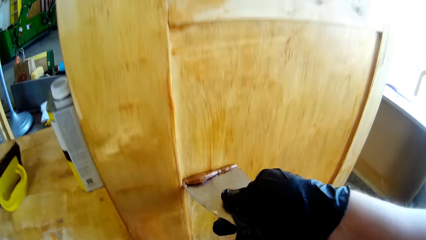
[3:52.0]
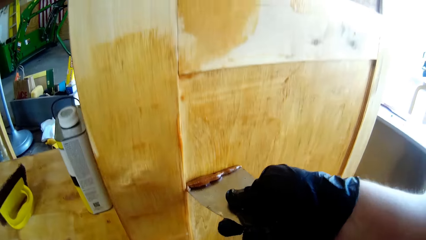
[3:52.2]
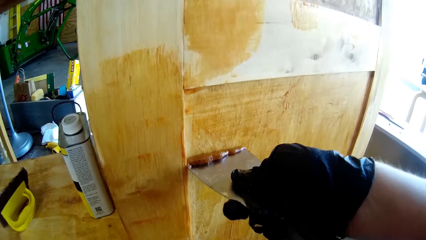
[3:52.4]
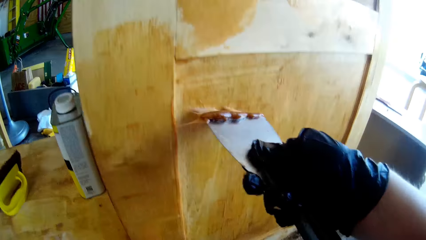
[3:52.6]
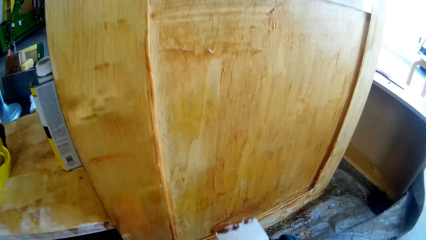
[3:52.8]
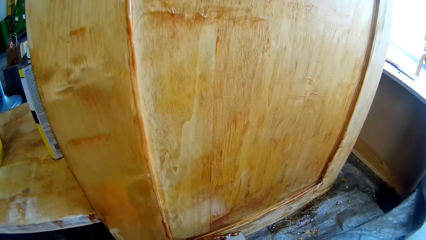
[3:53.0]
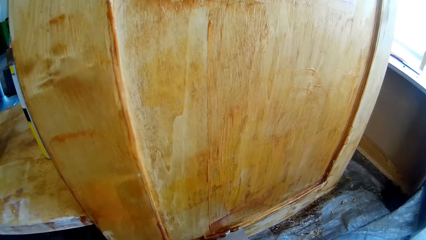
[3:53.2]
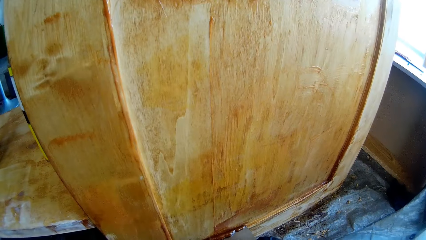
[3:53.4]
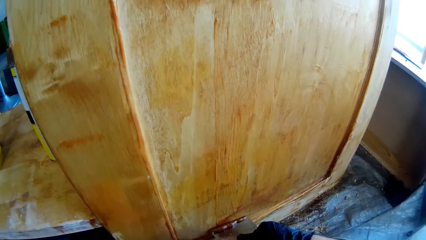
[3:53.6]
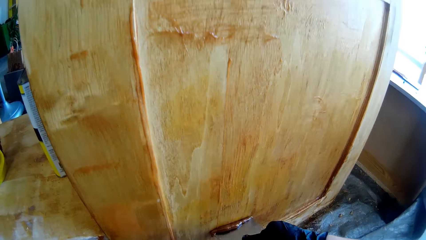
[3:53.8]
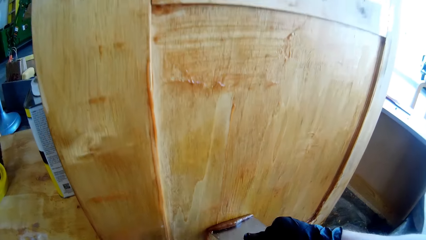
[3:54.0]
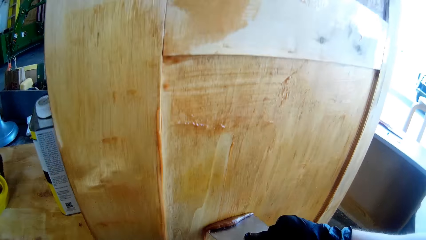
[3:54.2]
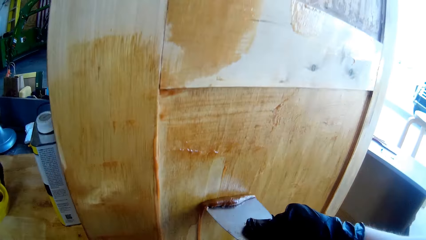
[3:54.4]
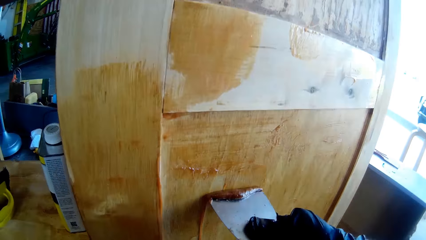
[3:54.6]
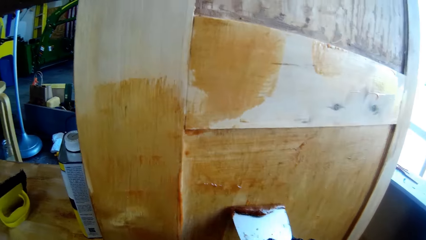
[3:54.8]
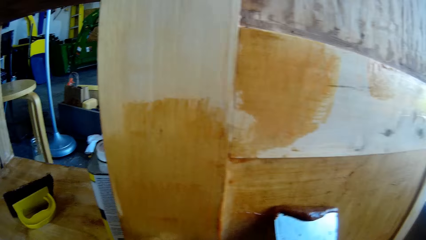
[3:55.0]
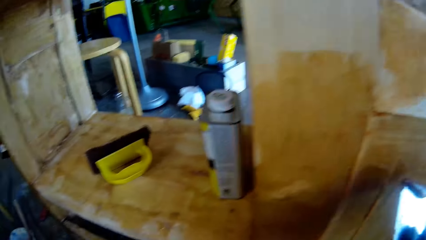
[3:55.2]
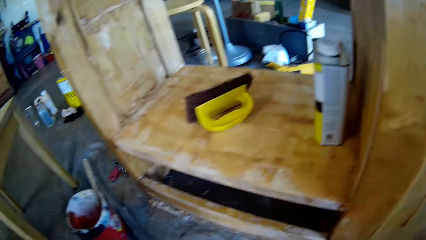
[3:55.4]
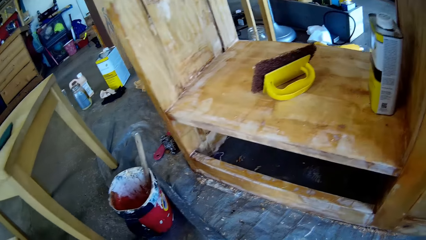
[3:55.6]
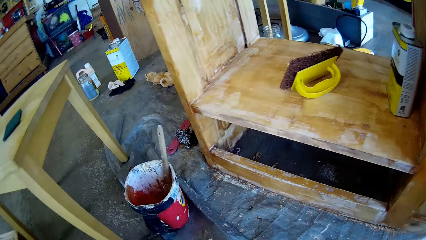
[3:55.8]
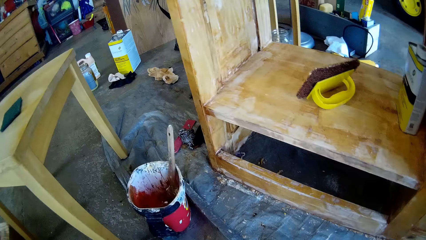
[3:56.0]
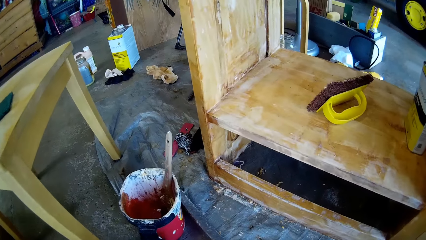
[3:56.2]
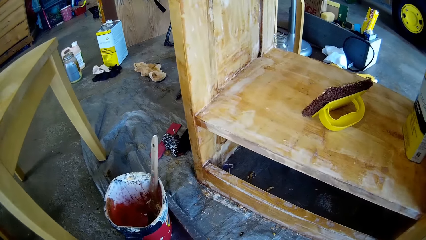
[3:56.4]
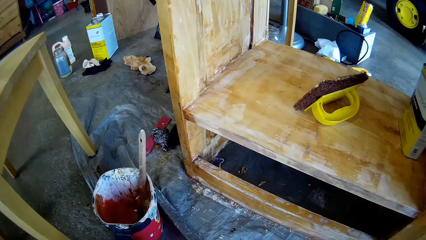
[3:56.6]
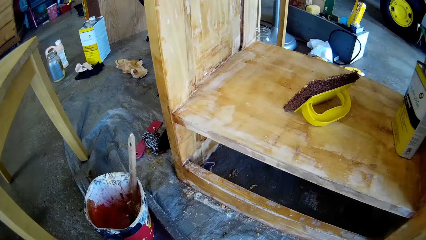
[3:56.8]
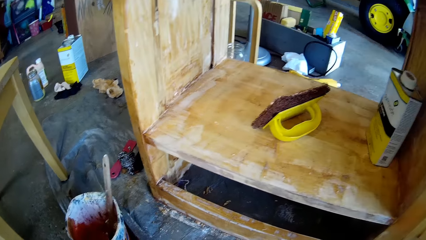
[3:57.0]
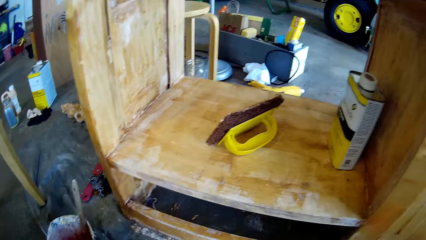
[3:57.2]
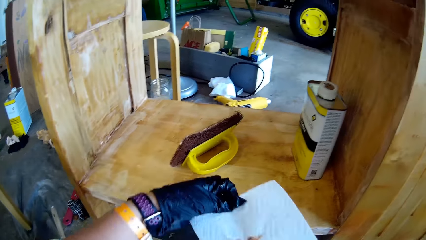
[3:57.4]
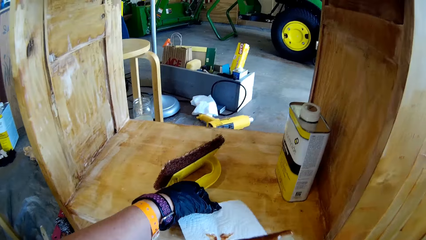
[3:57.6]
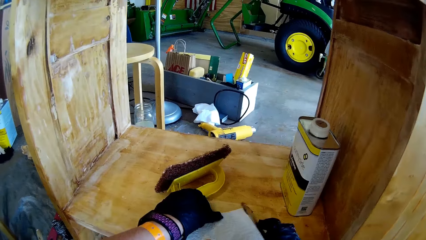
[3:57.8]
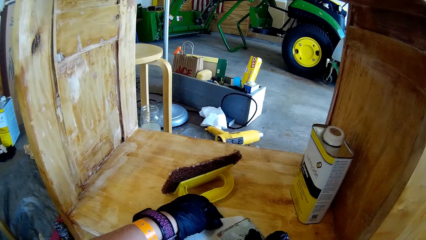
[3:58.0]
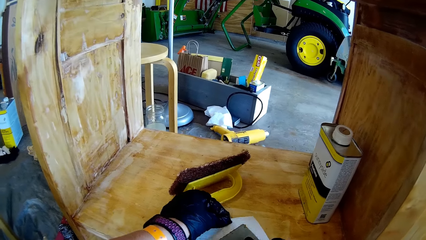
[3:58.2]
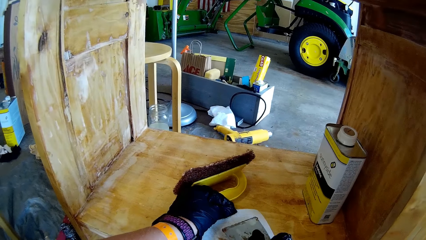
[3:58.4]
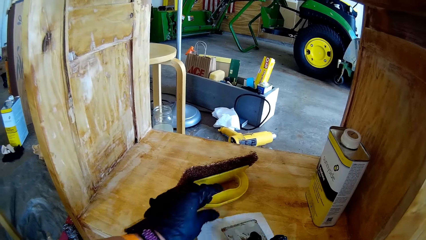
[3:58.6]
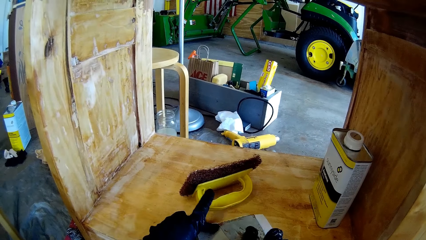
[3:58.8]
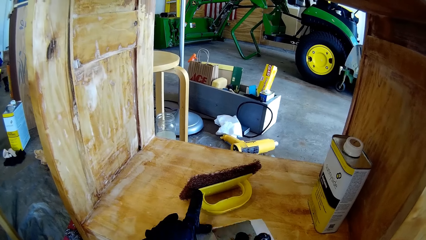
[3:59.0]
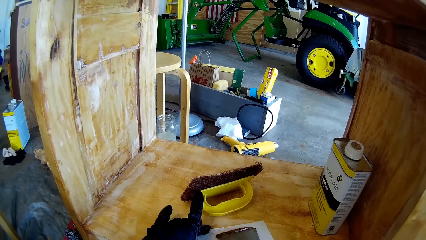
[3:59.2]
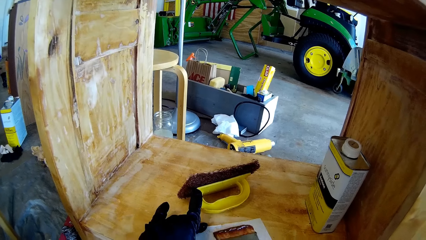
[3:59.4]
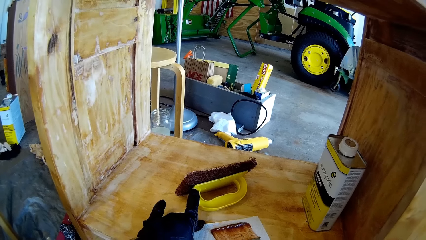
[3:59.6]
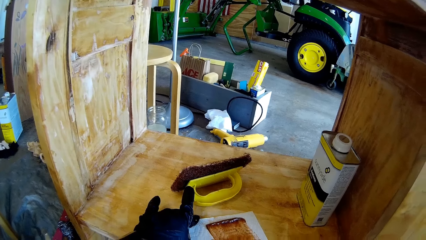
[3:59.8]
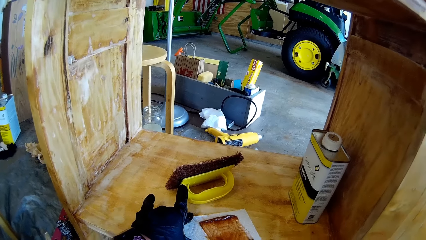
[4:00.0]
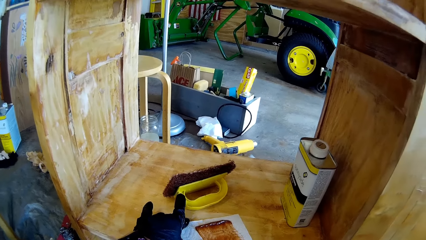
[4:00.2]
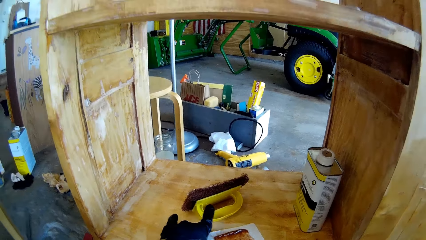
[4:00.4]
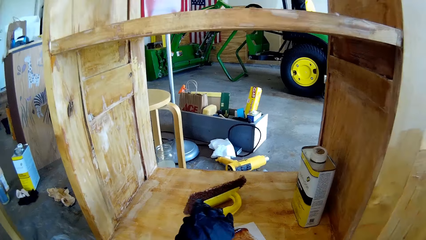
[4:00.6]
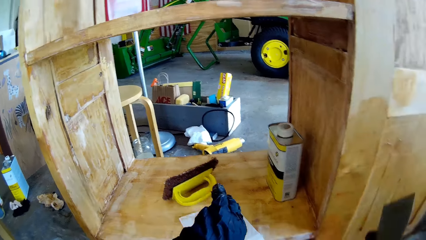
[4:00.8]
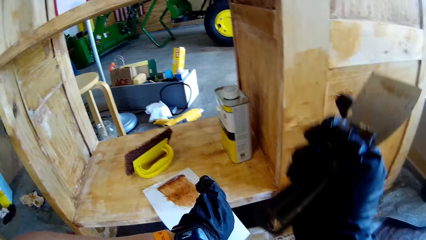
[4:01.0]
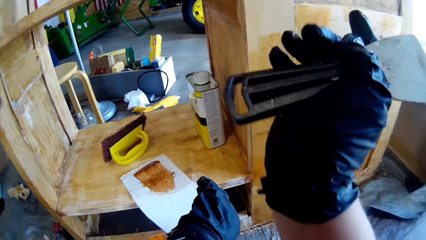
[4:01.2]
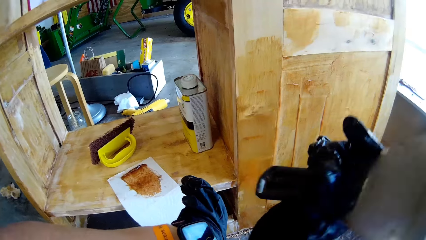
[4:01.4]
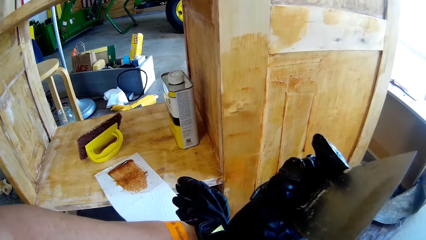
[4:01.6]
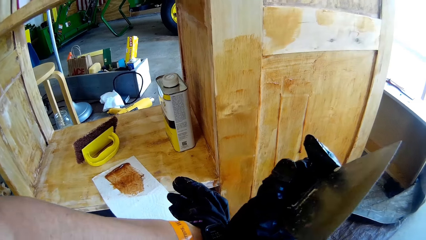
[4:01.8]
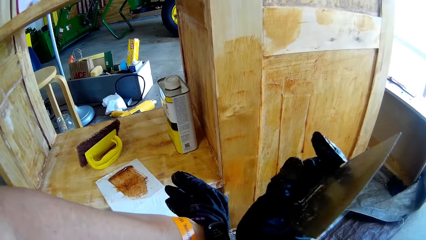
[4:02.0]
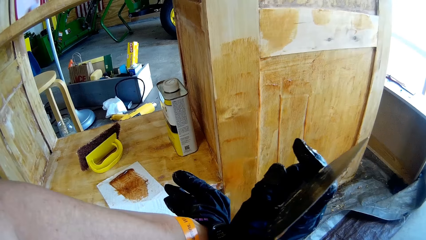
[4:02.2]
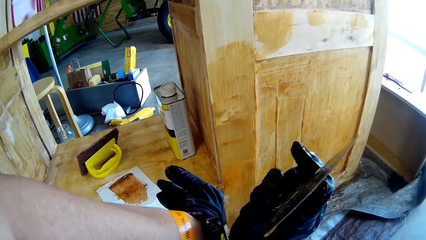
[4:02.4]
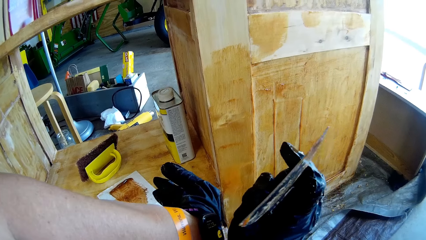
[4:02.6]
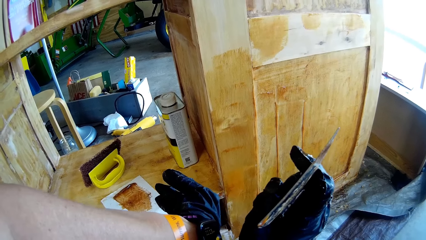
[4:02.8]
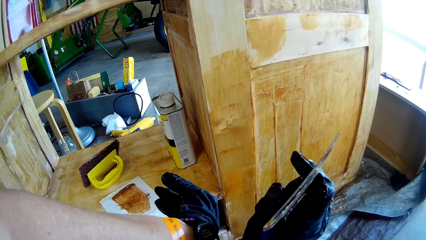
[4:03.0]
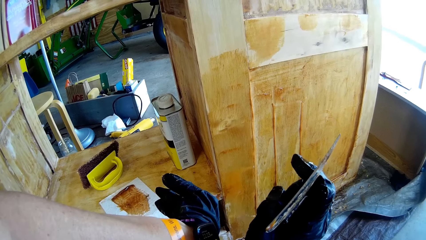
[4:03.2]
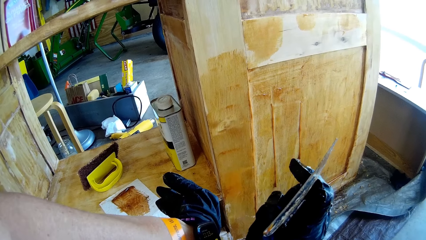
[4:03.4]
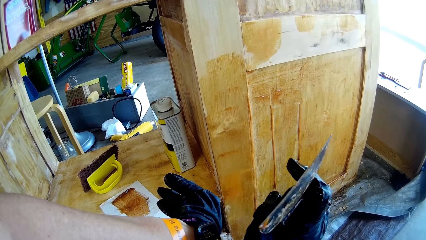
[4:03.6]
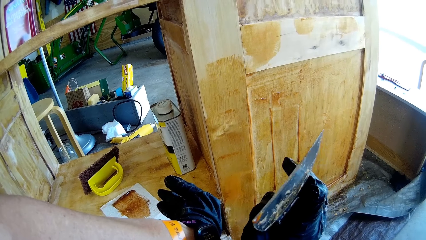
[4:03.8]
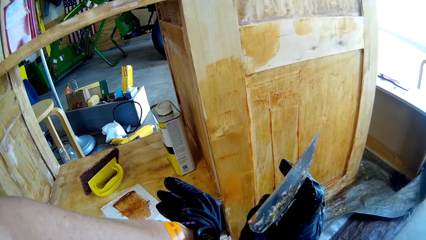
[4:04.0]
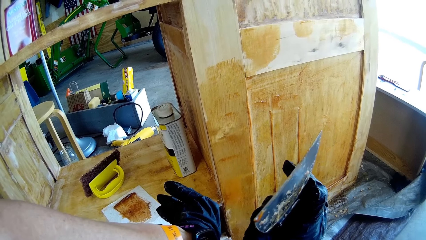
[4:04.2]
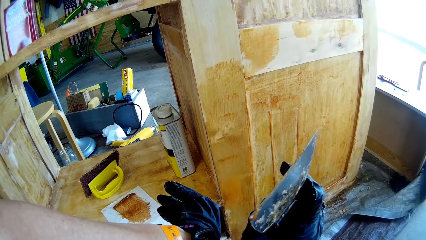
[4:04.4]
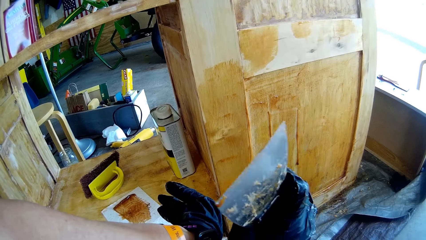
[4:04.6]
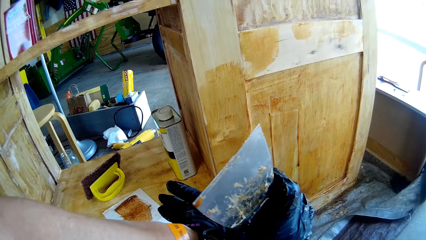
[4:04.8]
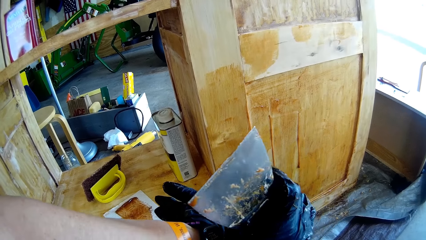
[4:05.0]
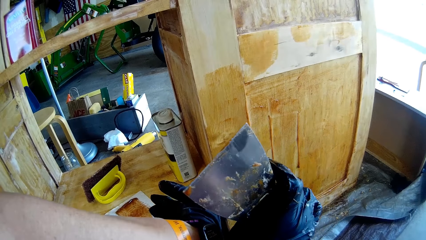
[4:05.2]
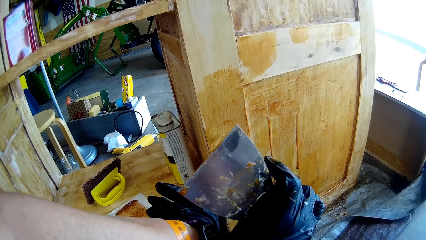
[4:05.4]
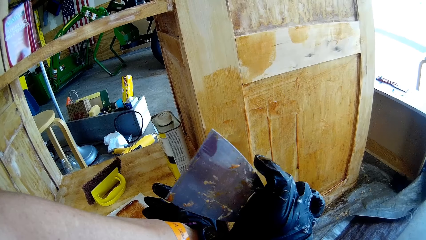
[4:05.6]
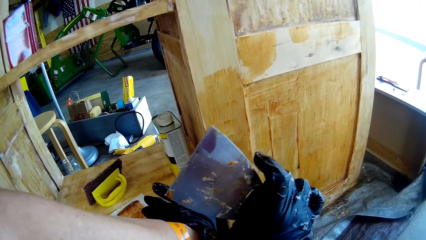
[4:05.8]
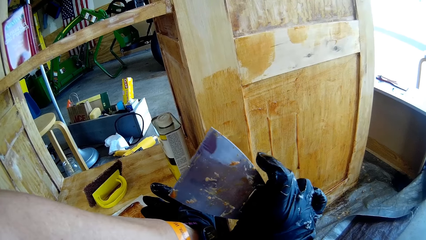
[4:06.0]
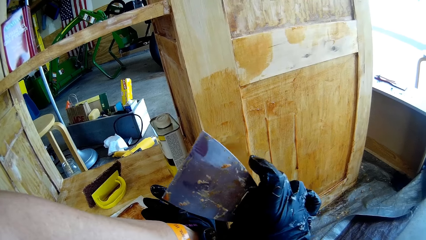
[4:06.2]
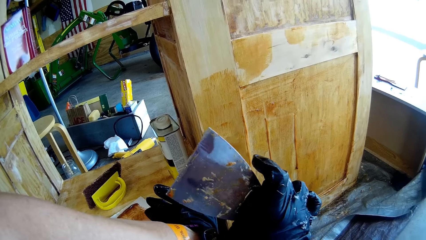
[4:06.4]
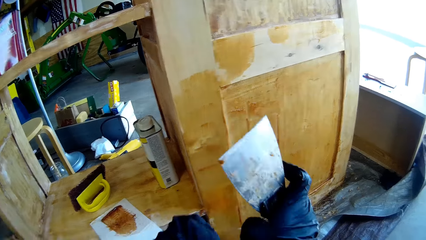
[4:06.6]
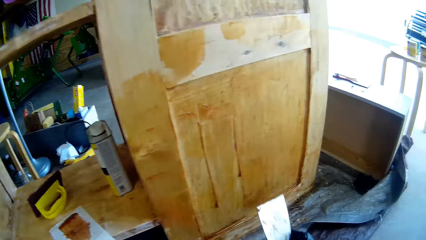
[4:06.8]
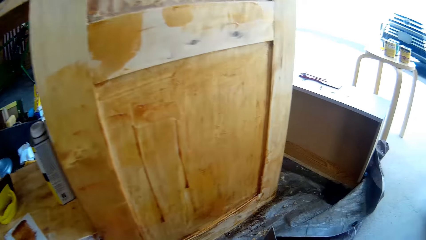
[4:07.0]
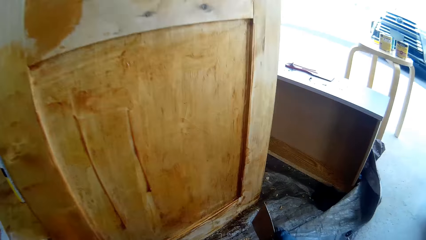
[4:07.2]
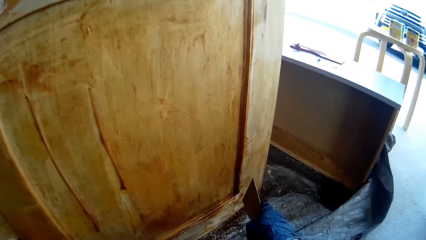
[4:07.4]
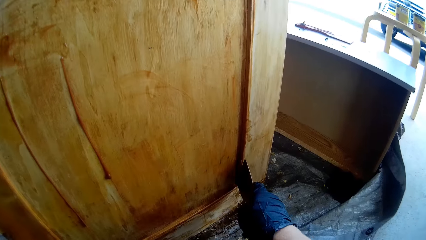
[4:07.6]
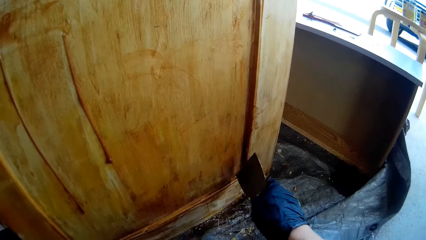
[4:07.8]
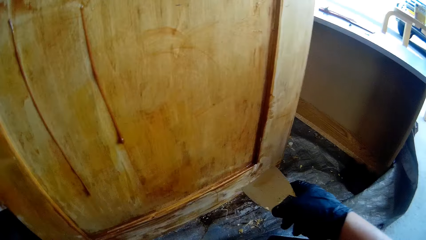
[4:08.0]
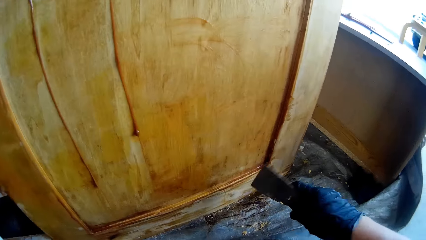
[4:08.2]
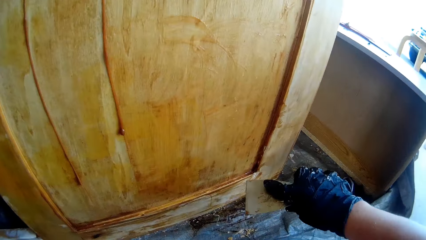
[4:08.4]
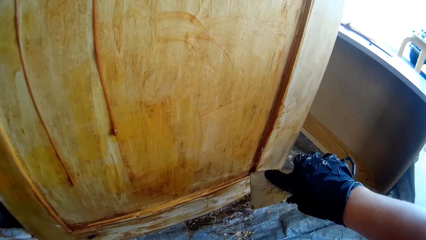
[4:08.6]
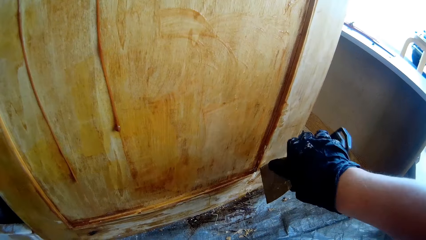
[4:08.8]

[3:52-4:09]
The camera wearer puts a piece of paper towel on the cabinet. They wipe the scraper with the paper towel. They remove something. They look at the watch.
